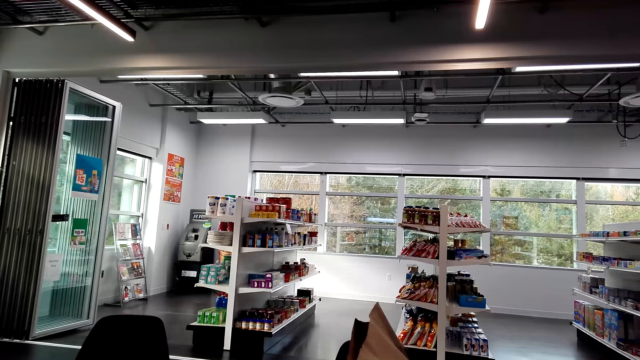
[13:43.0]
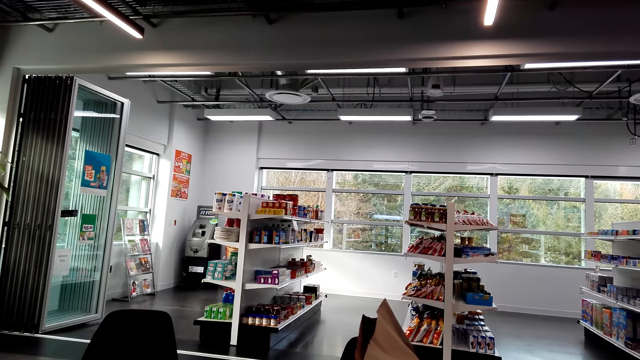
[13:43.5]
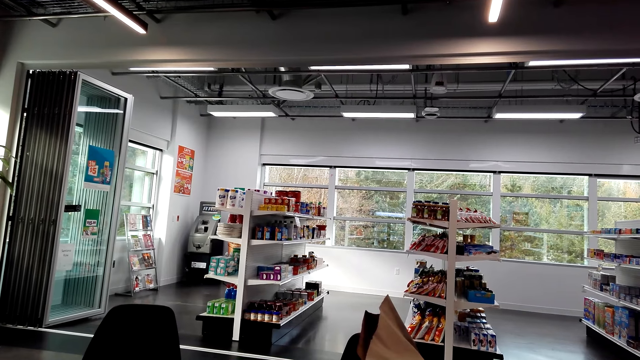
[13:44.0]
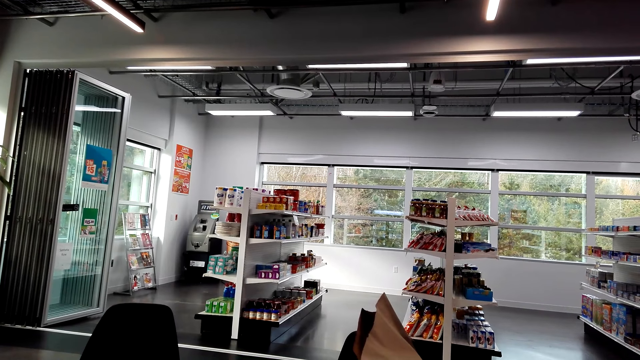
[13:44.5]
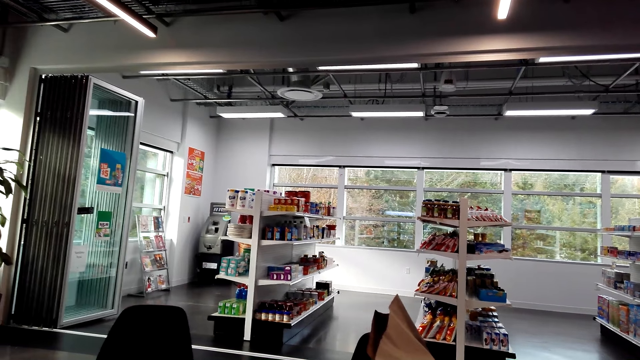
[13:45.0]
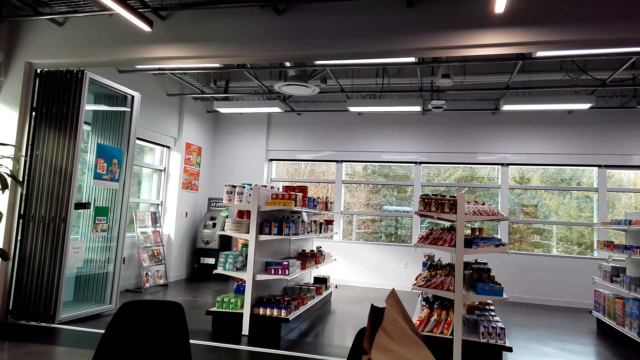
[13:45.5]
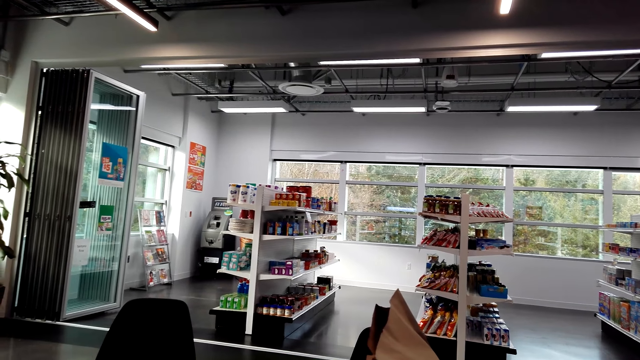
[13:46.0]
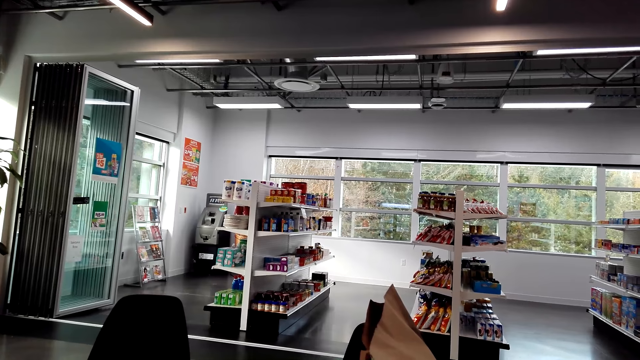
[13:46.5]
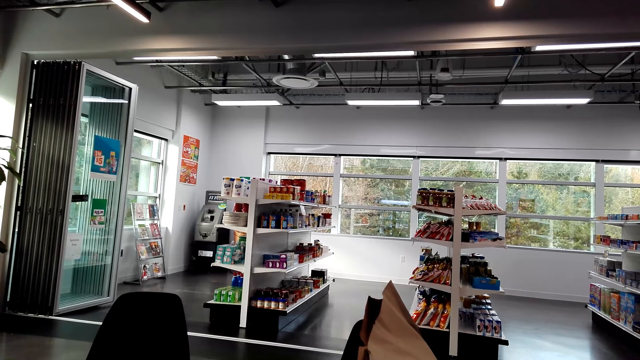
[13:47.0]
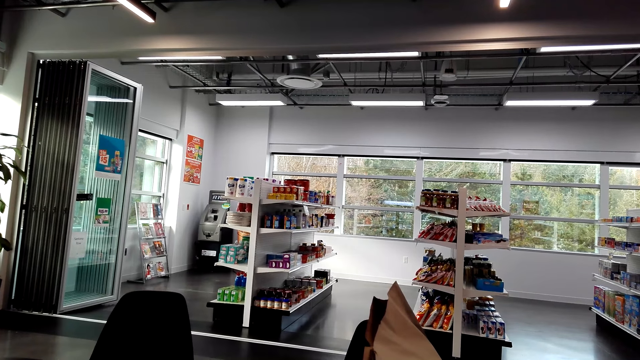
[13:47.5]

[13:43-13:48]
The camera wearer looks around the mini supermarket.

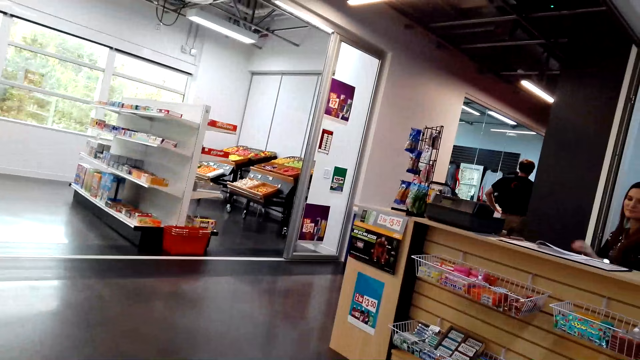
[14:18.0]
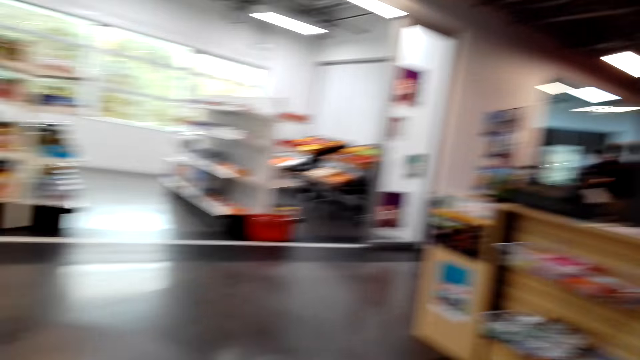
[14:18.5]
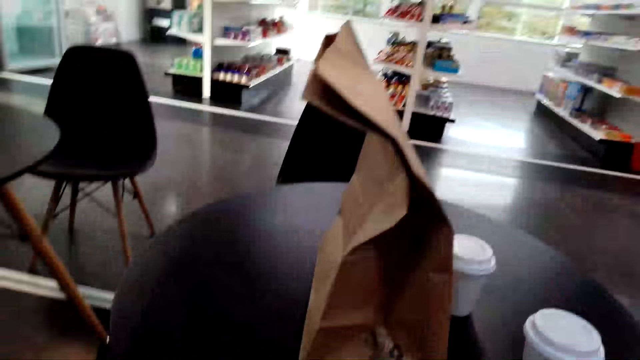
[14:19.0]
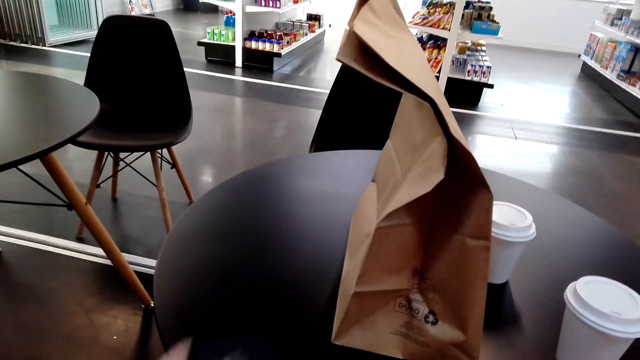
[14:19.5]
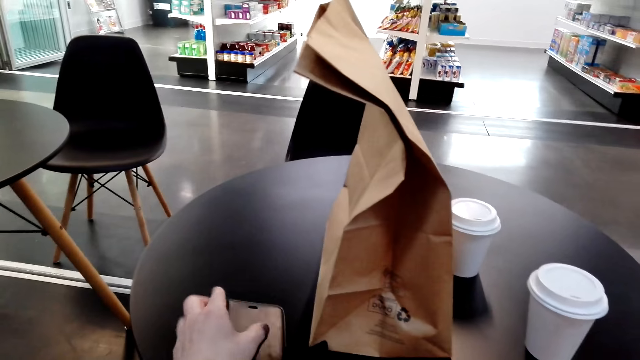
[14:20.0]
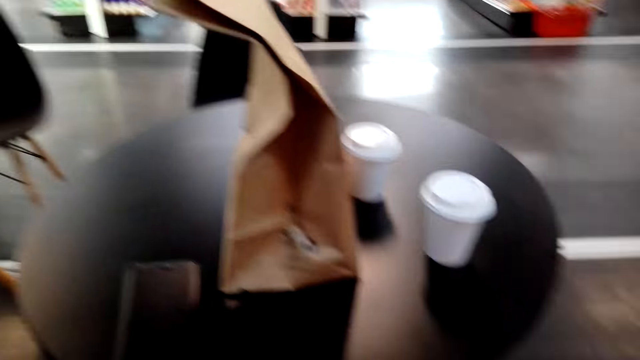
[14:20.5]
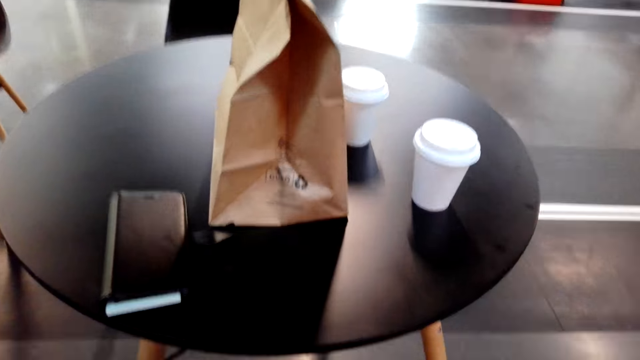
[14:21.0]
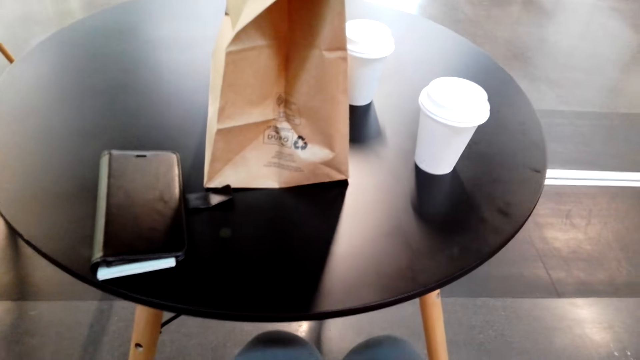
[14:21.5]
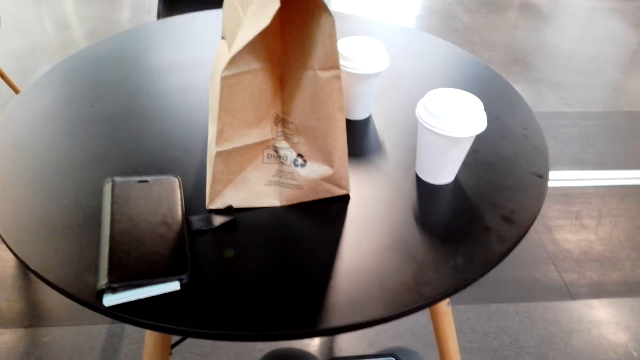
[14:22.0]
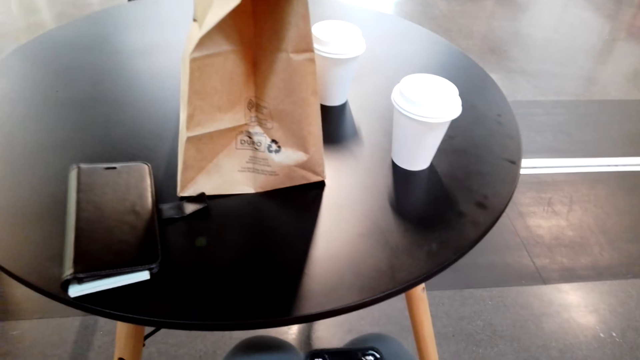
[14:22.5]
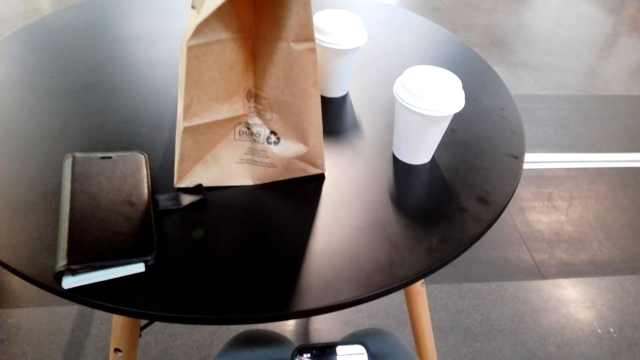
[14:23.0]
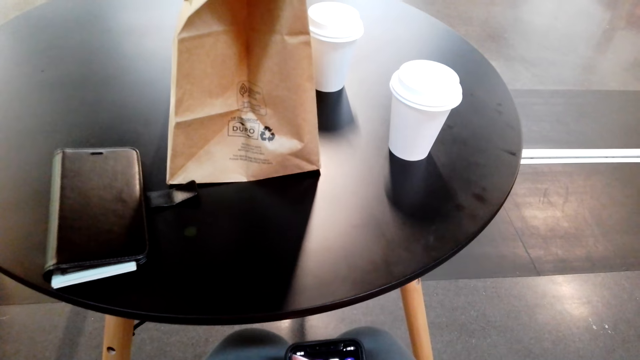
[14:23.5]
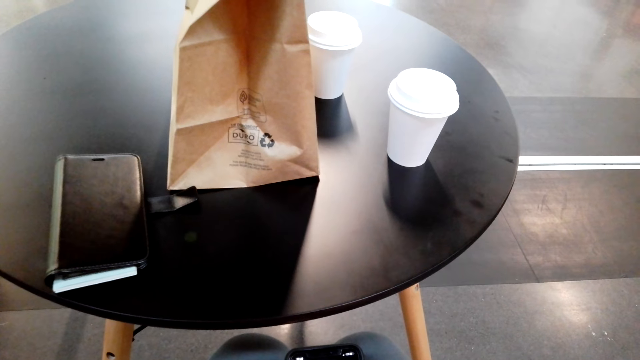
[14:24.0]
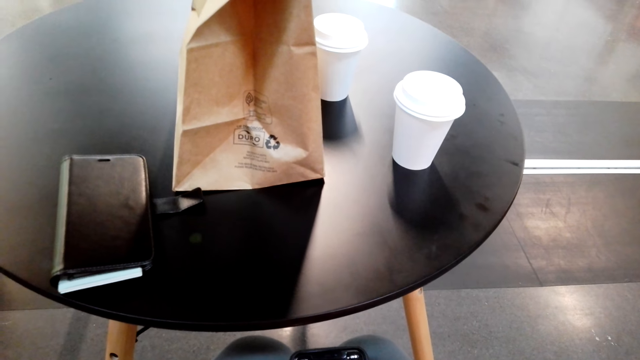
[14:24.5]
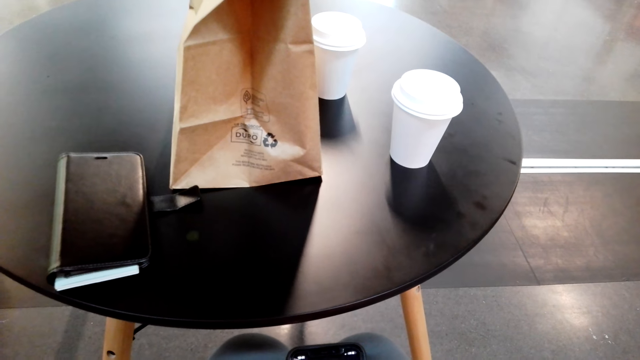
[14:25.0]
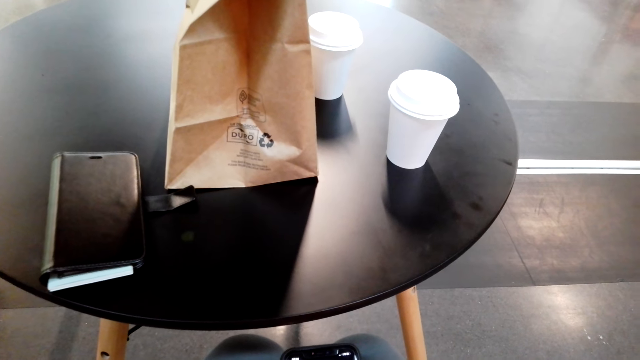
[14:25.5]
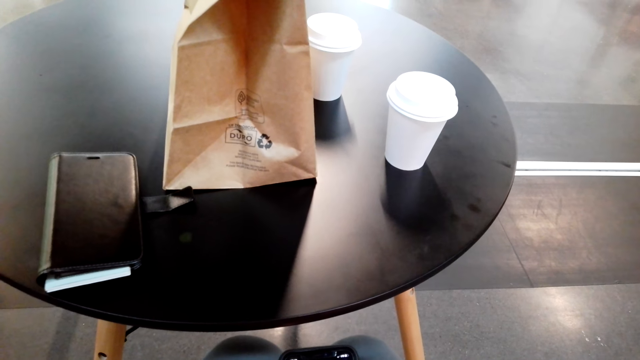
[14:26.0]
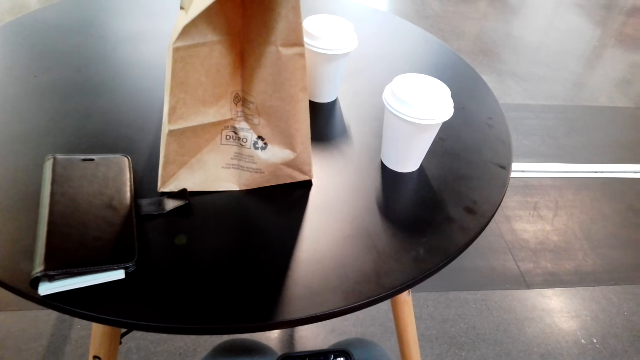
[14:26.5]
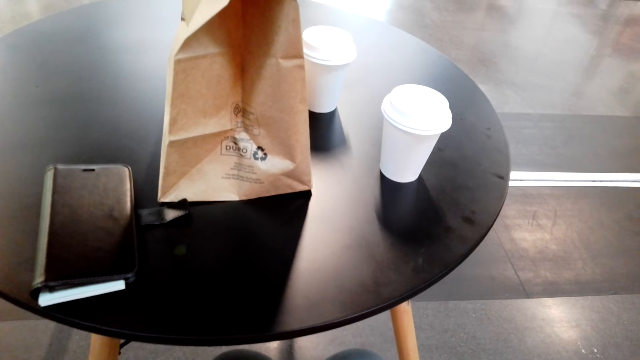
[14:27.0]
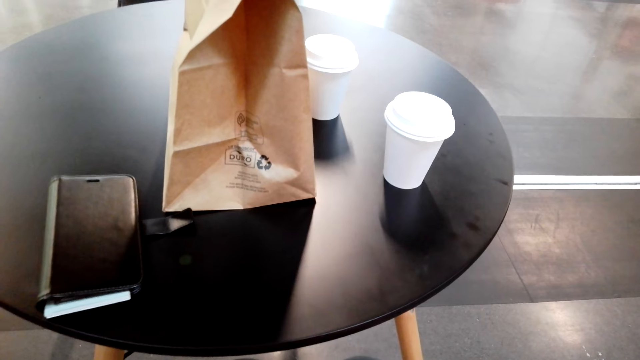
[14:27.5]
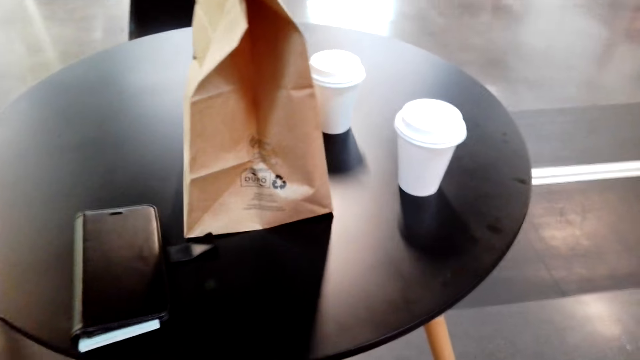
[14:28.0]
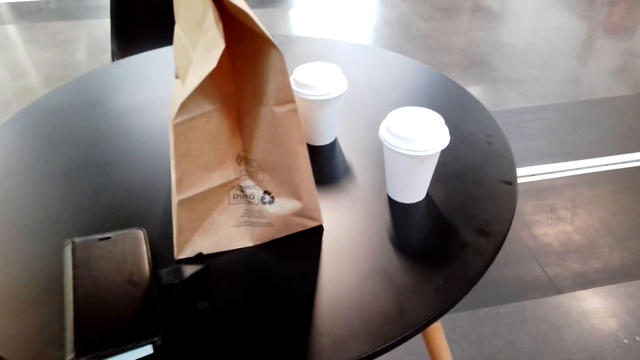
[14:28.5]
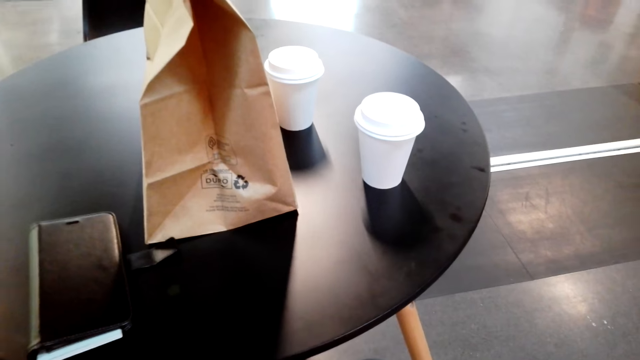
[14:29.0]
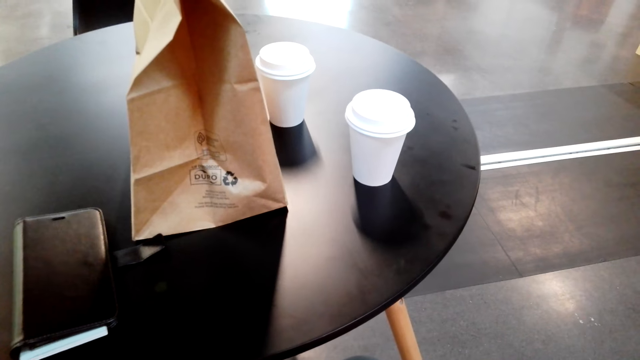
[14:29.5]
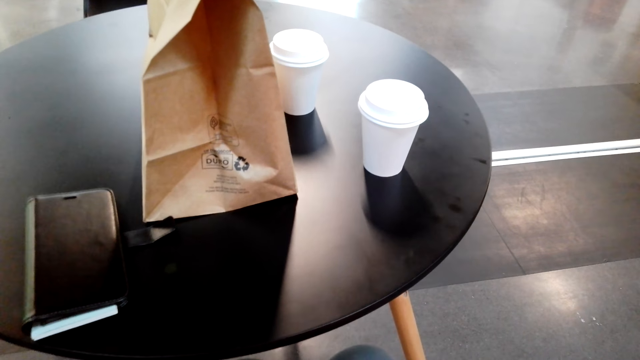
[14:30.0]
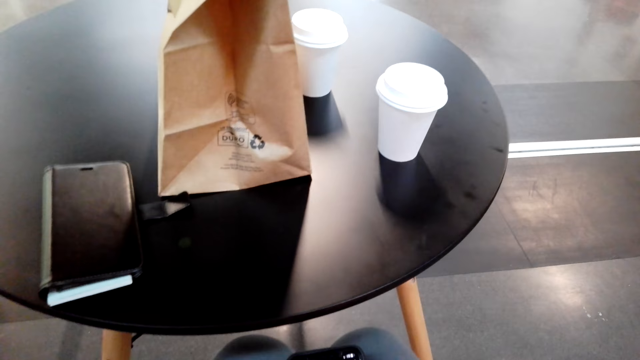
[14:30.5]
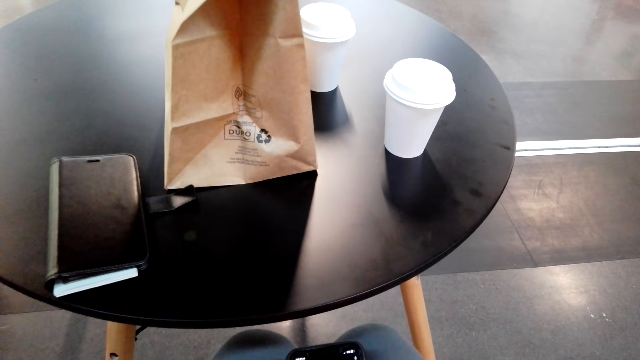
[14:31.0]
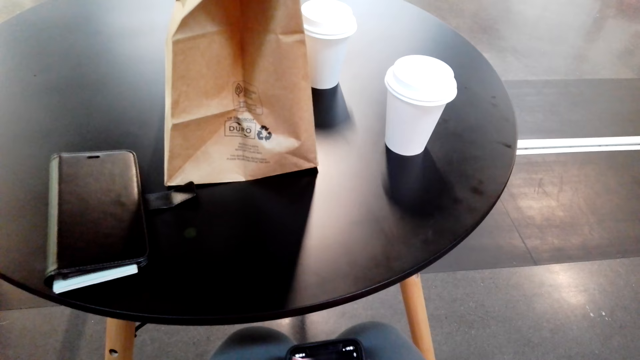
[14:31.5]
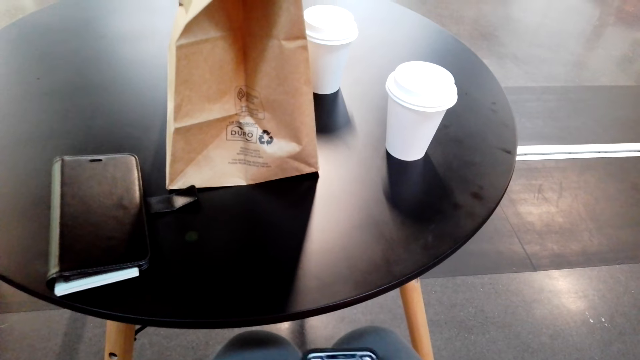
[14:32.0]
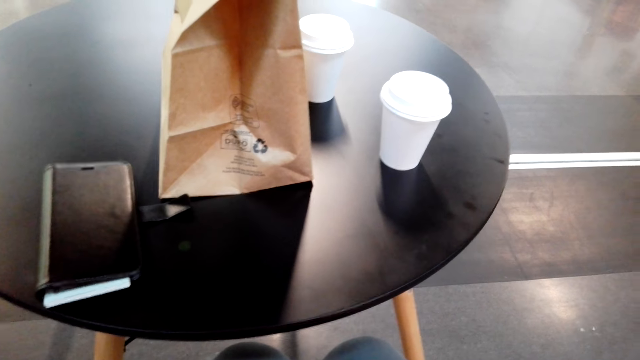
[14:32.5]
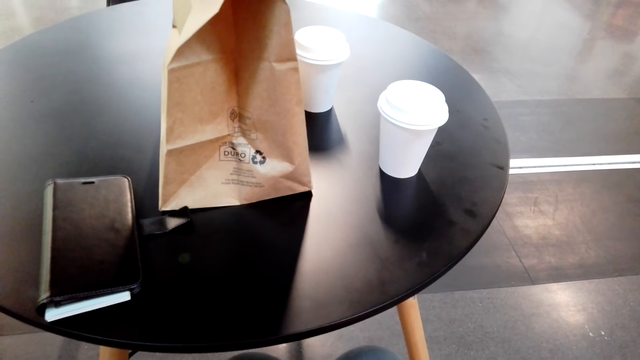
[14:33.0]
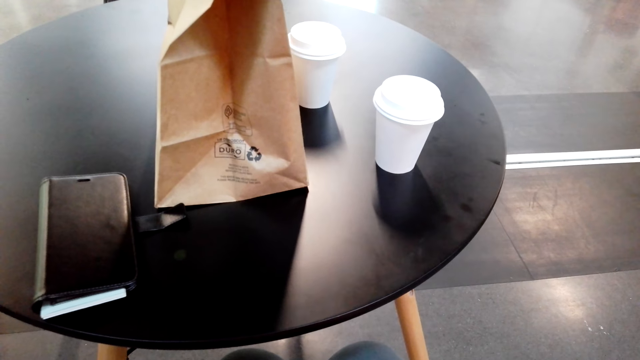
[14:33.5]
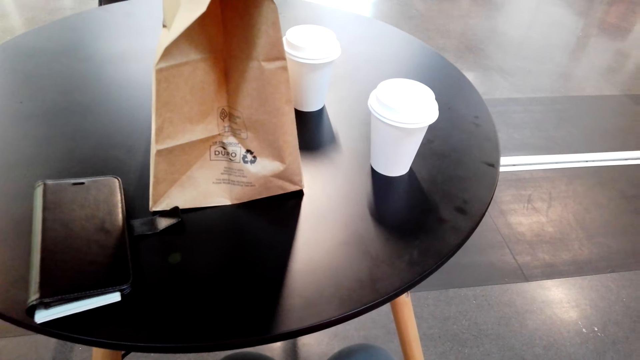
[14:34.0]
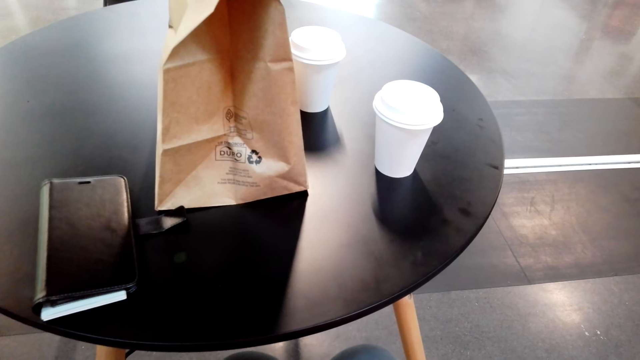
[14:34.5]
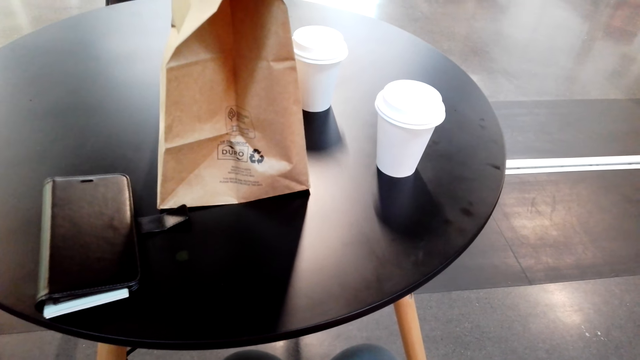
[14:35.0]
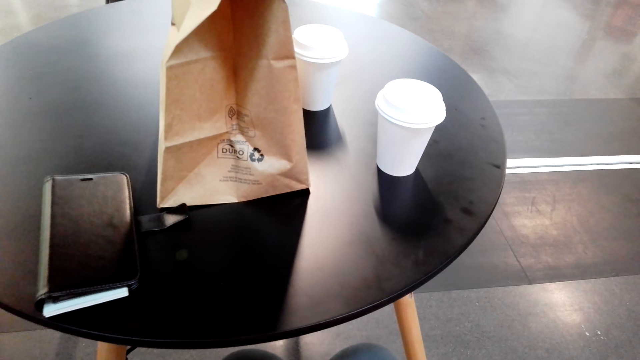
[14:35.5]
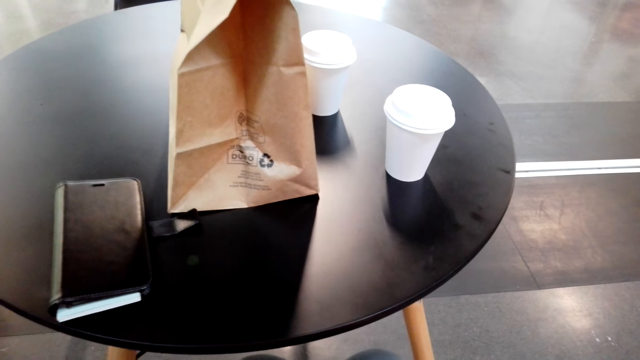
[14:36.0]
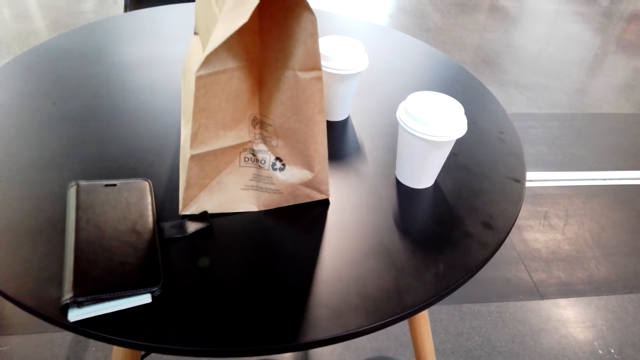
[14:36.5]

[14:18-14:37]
The camera wearer places the wallet on the table. They scroll the phone. They look at the table. They look around the supermarket. They scroll the phone. They look around the supermarket.
